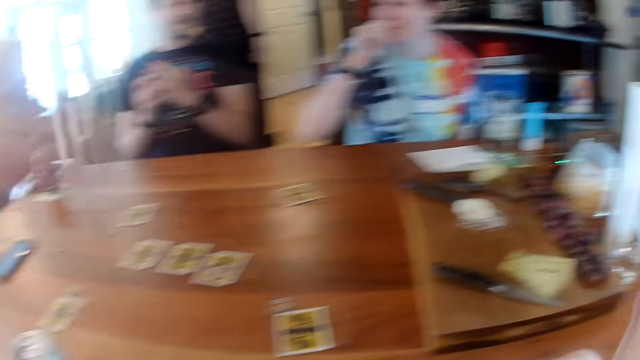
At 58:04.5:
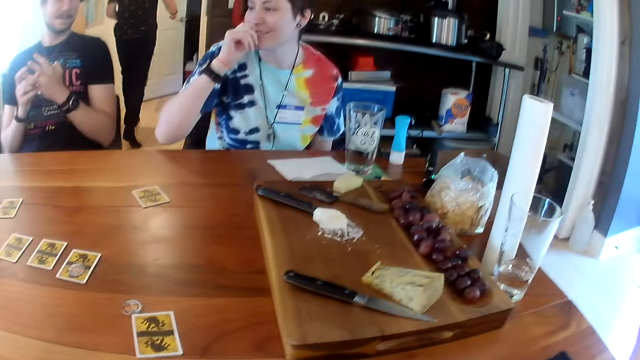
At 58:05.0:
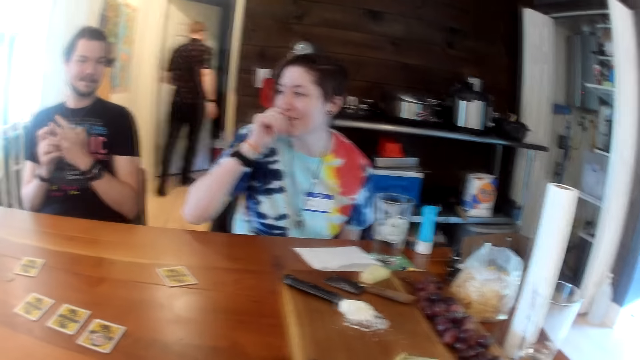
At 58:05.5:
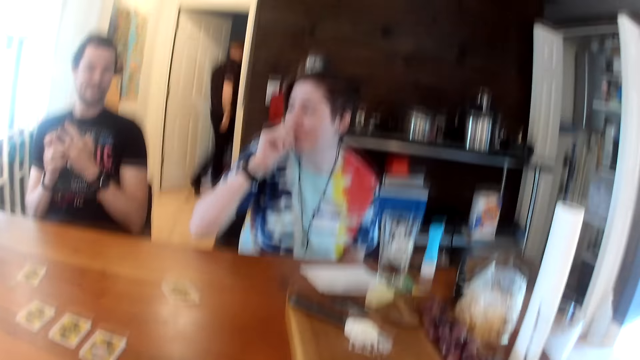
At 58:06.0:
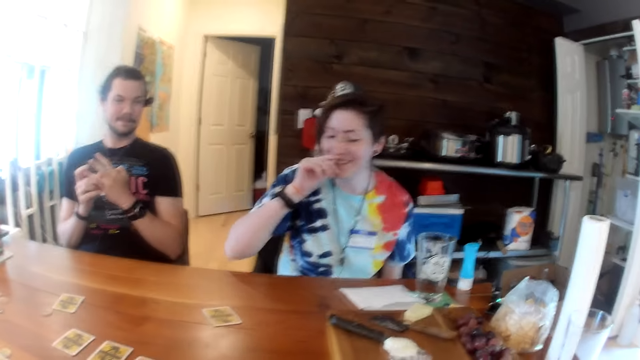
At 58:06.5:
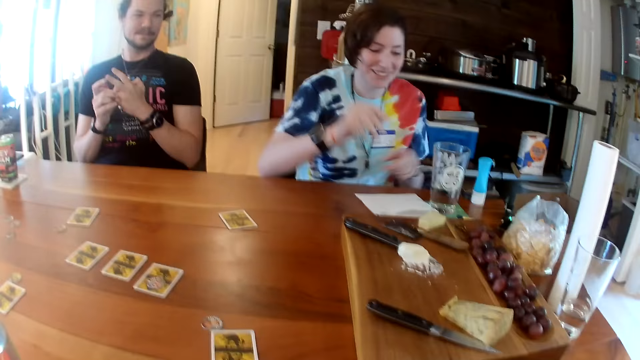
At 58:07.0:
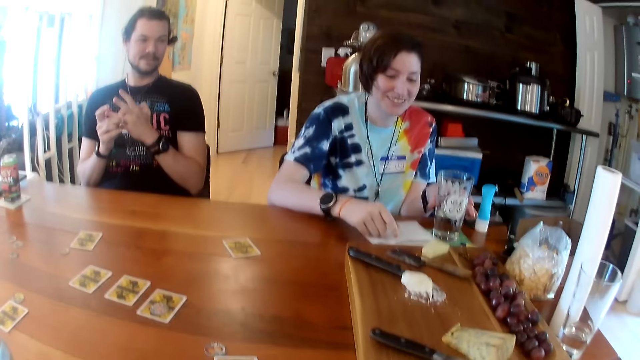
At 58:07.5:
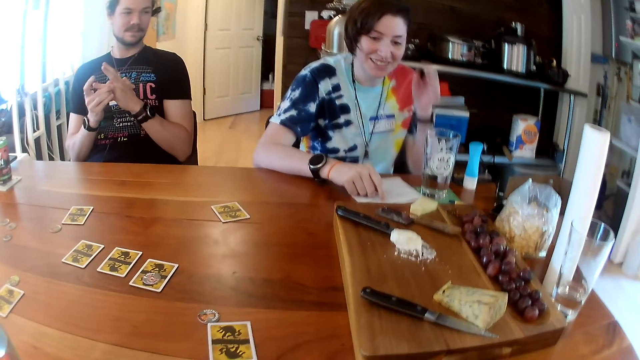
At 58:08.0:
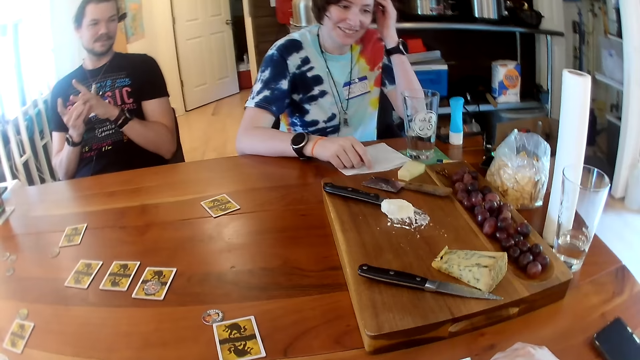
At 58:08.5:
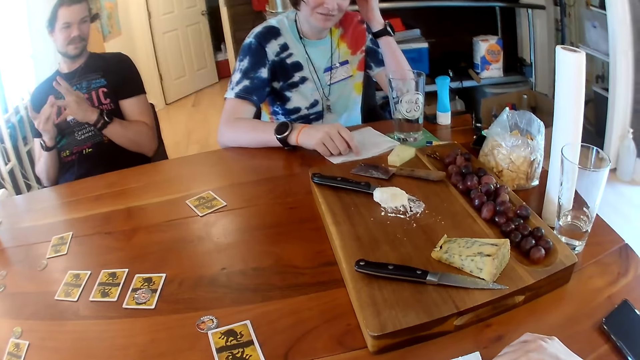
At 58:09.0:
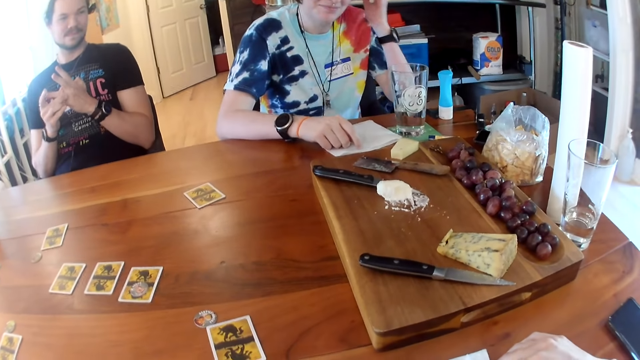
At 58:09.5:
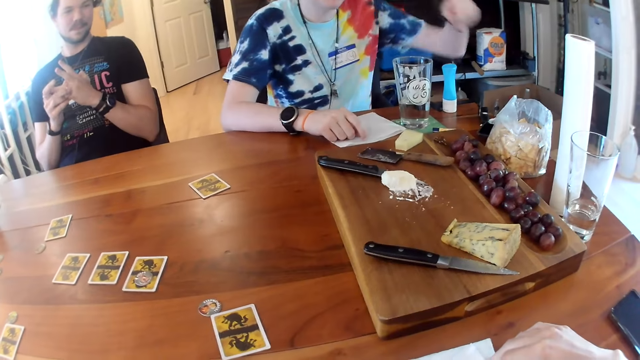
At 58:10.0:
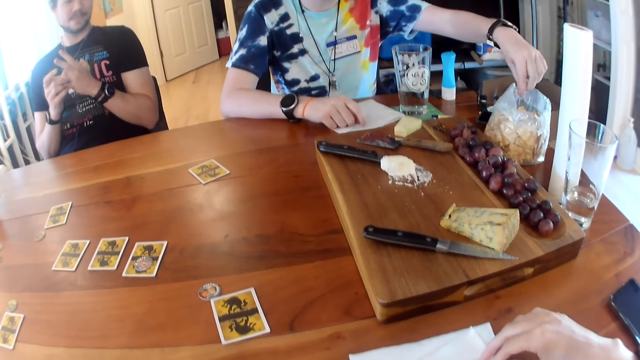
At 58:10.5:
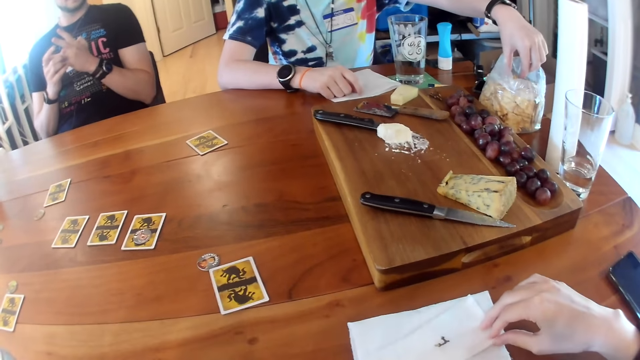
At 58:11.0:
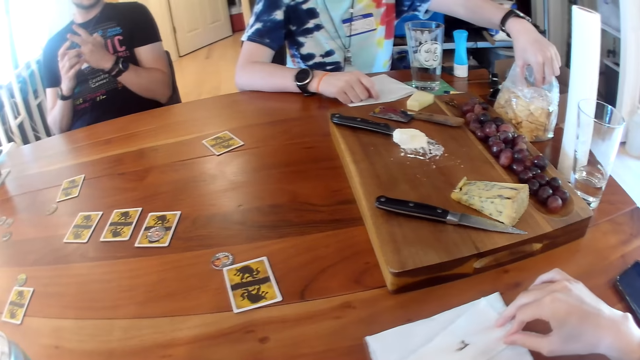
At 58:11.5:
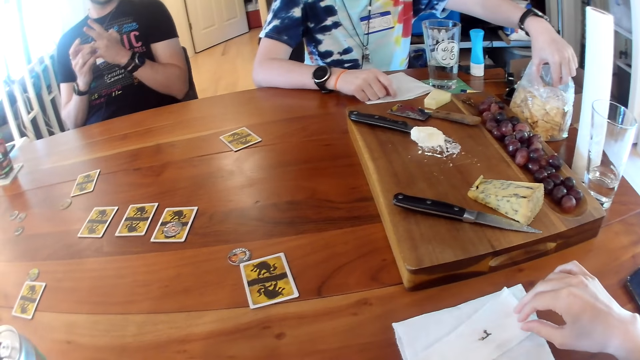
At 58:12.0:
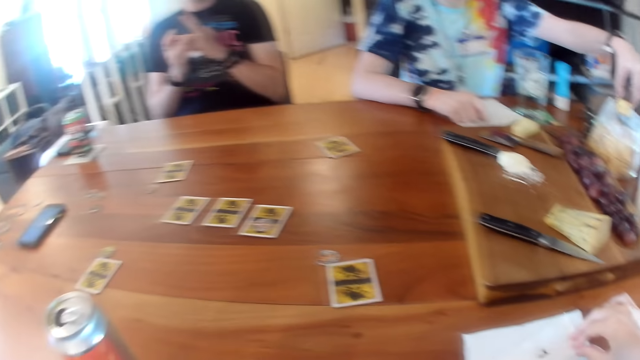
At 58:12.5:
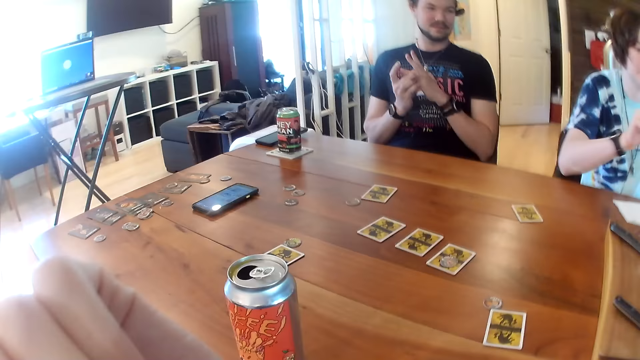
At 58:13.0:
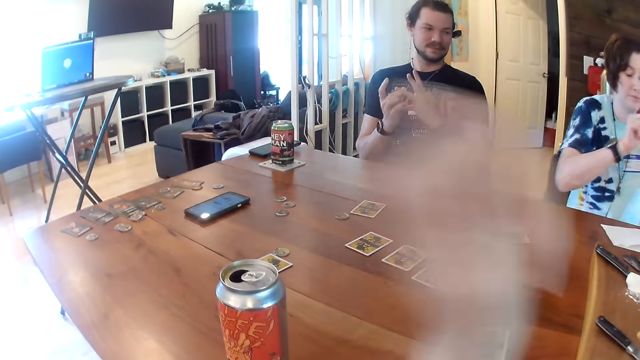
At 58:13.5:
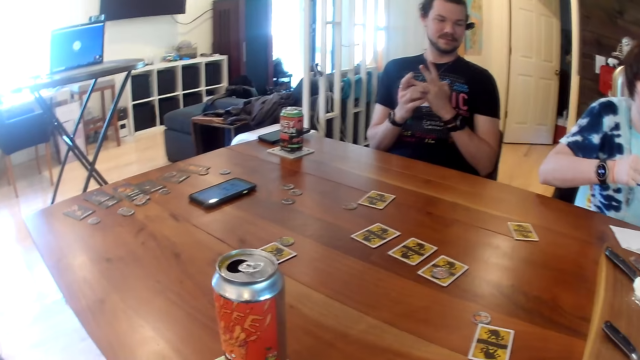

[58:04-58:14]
The man walks out of the room. The camera wearer looks around the table. The woman adjusts her hair with her left hand. The woman takes a piece of biscuit from the polythene bag on the table with her left hand. The camera wearer looks around the table.

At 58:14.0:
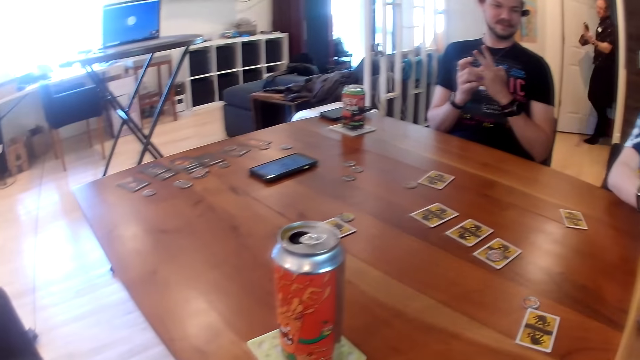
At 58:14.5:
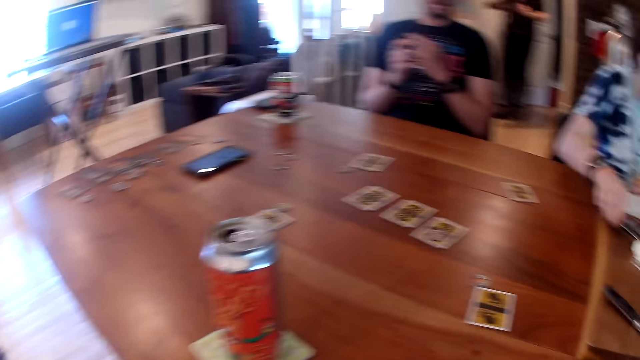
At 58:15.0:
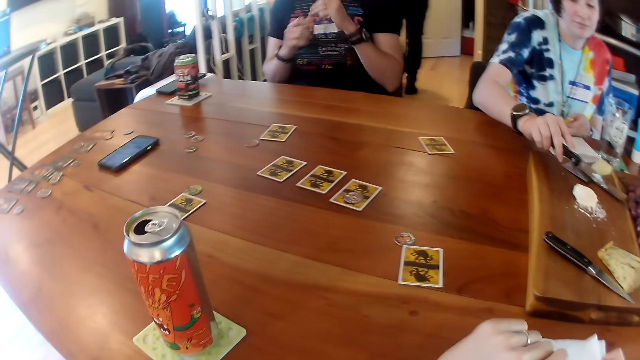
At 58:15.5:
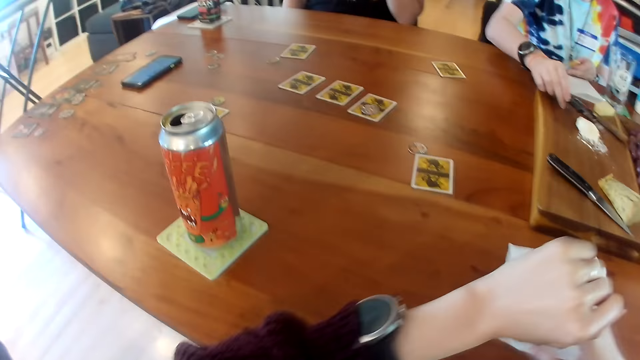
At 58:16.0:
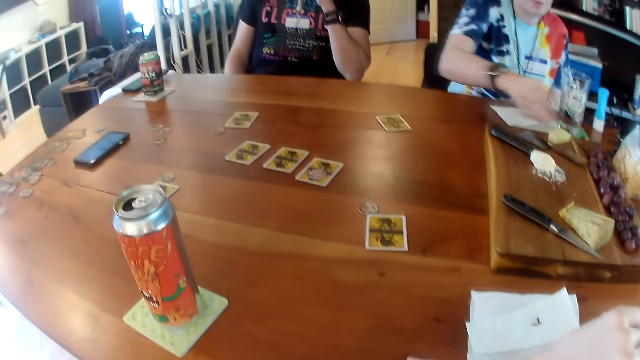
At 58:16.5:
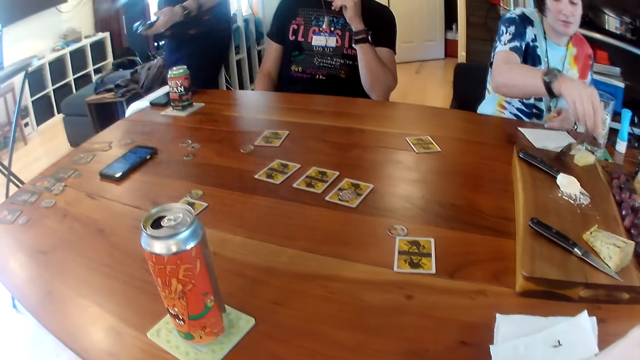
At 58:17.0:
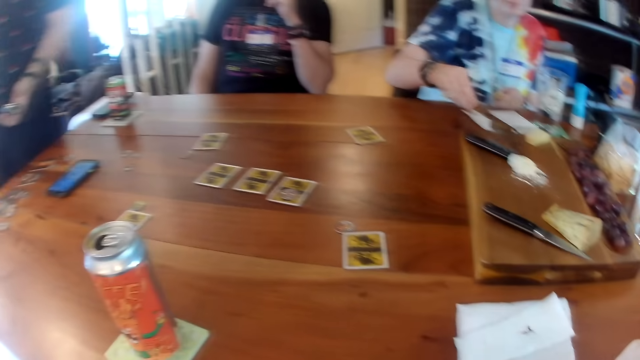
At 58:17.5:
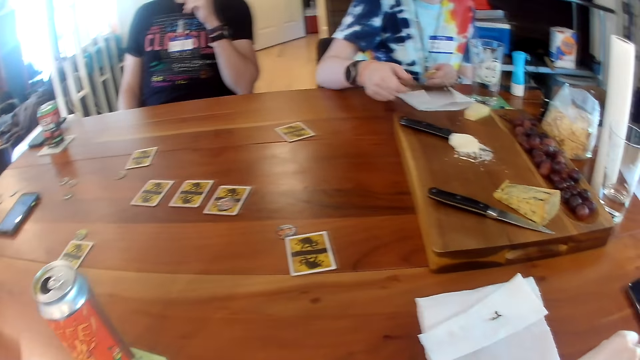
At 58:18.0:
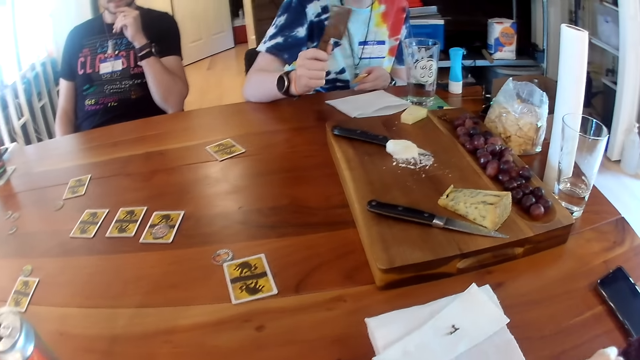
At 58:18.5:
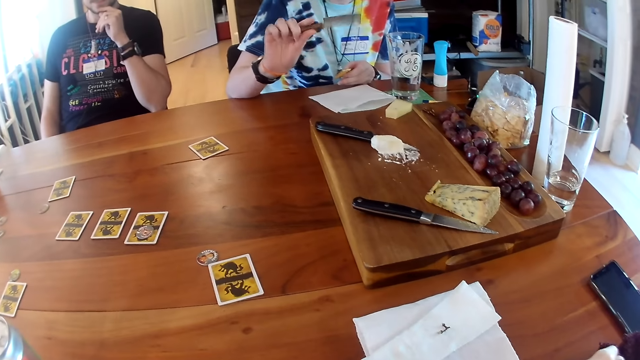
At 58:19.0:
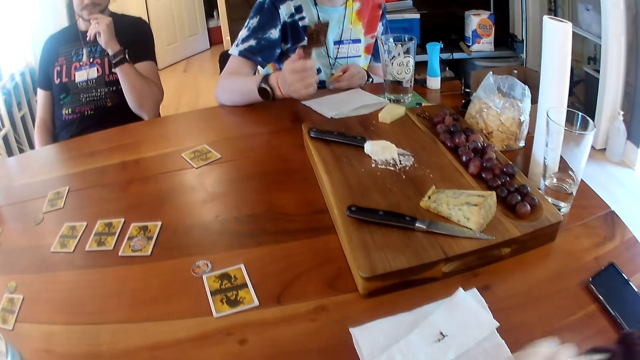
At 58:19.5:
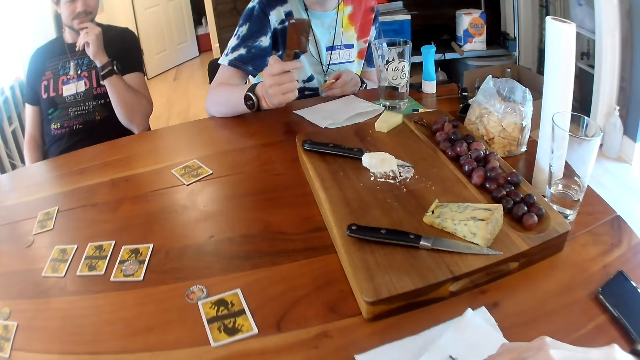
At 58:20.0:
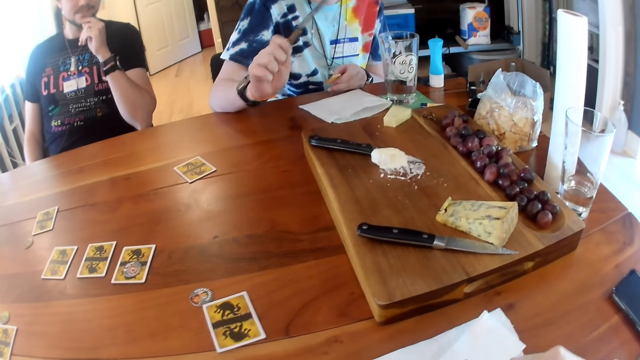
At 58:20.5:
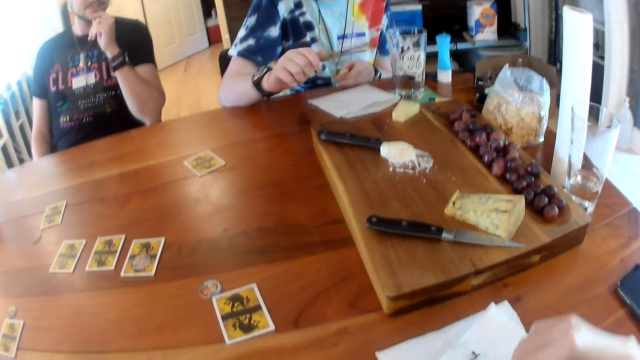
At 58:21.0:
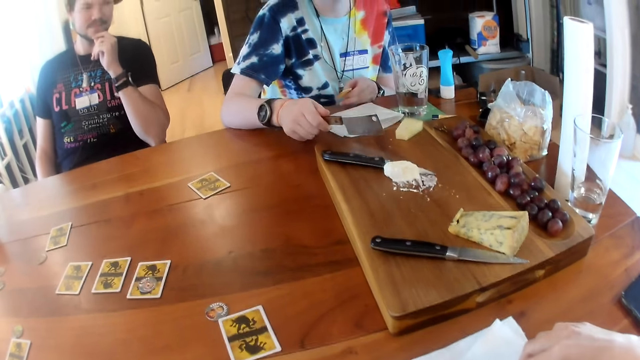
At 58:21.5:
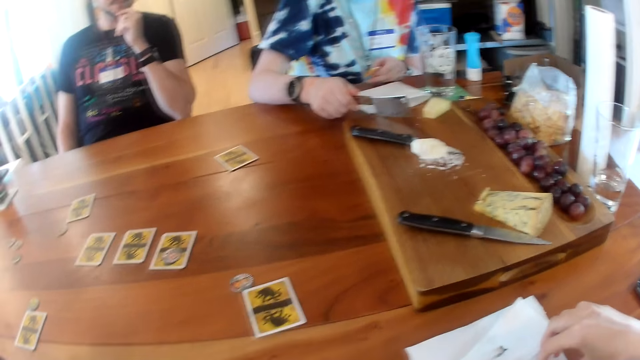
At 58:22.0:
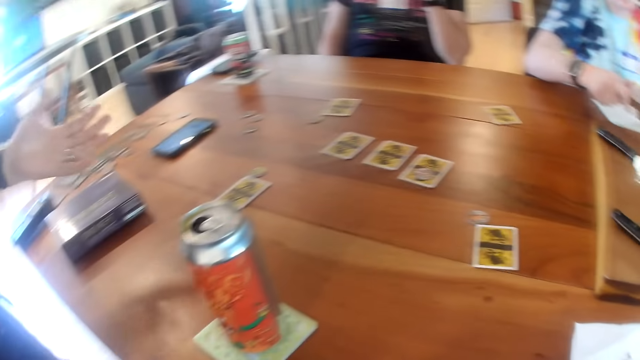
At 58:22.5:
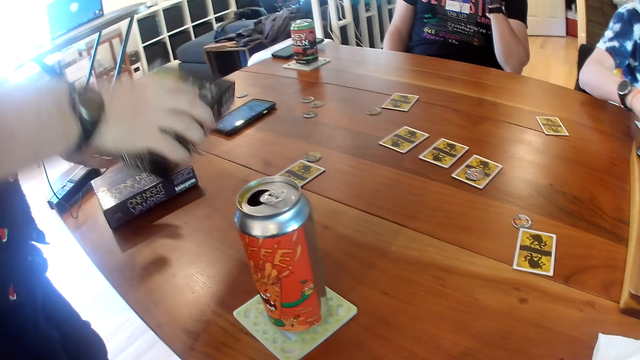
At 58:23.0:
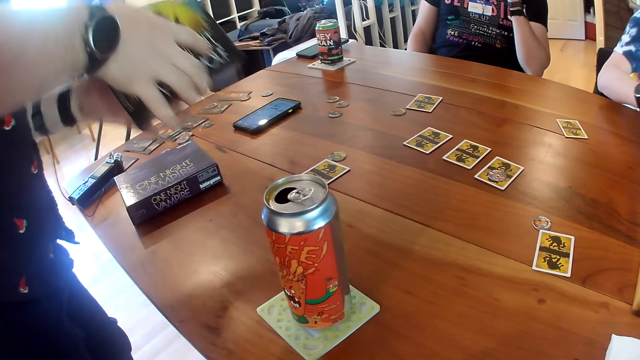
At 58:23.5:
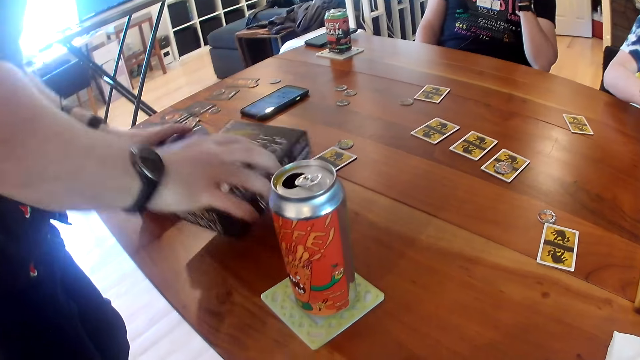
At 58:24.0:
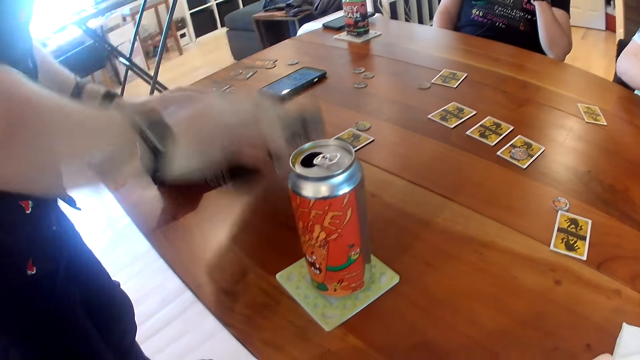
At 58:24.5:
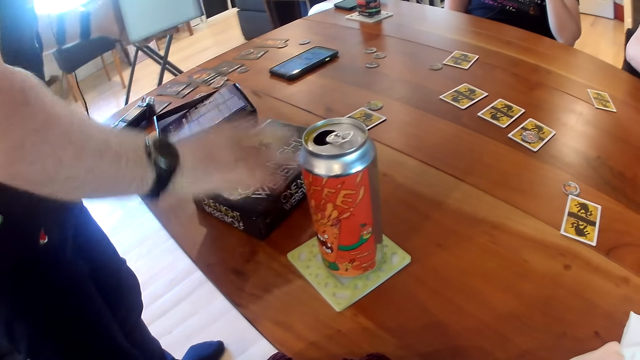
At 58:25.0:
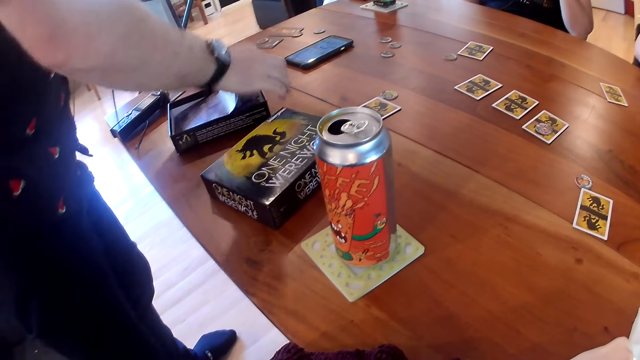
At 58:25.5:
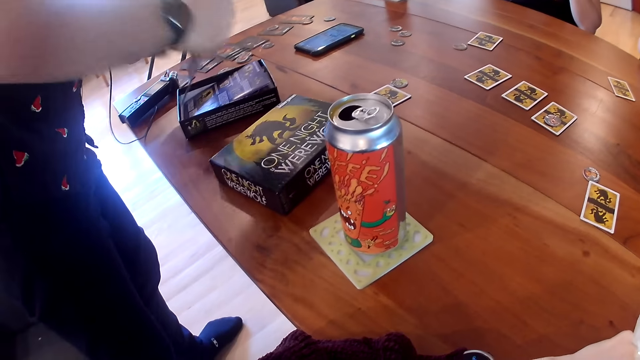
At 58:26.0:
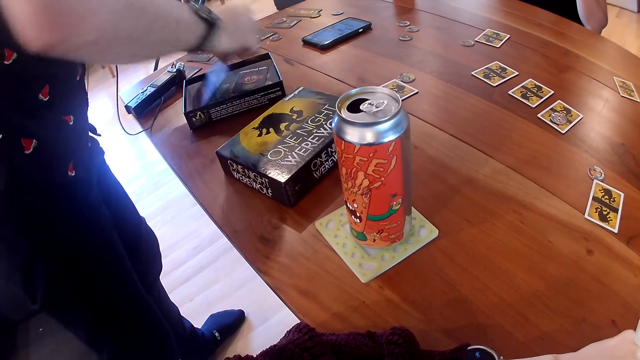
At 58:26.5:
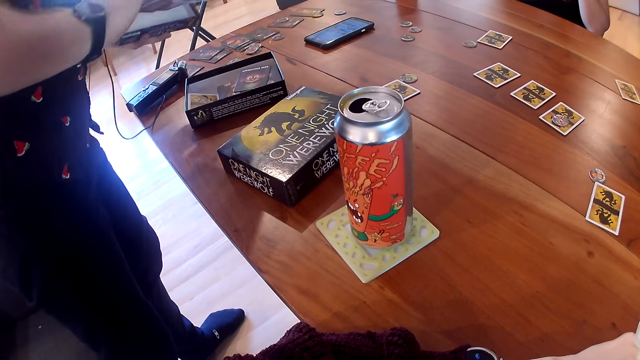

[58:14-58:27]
The camera wearer stares at the cards on the table. The man walks into the room. The woman picks up a knife from the table with her right hand. The woman drops the knife on the table with her right hand. The woman picks up the knife from the table with her right hand. The woman interacts with the people on the table. The woman stares at the knife in her hand. The camera wearer looks around the table. The man shakes a carton of cards in his right hand. The man hits the carton on the table. The man lifts the cover of a pack of cards on the table with his left hand. The man places the pack of cards in his right hand on the table. The man picks cards from the pack of cards on the table with his right hand.
